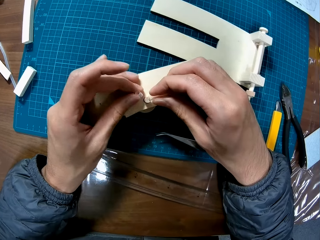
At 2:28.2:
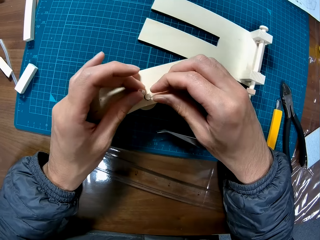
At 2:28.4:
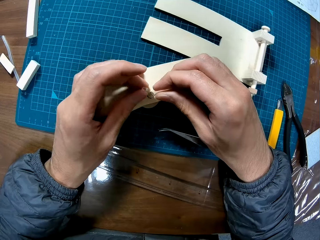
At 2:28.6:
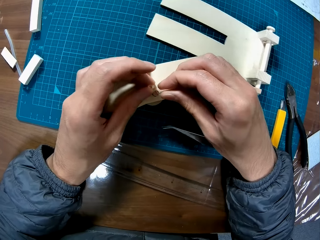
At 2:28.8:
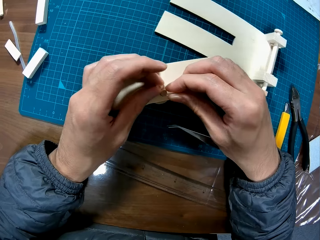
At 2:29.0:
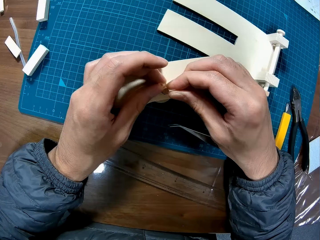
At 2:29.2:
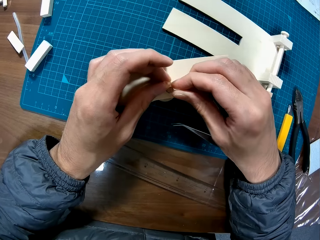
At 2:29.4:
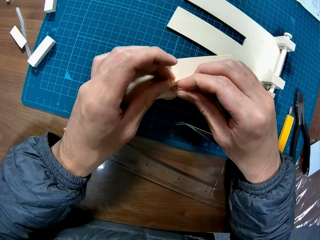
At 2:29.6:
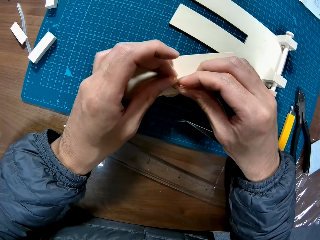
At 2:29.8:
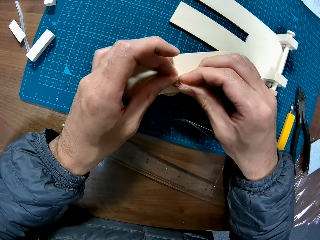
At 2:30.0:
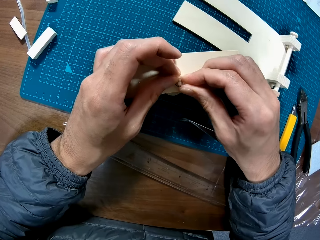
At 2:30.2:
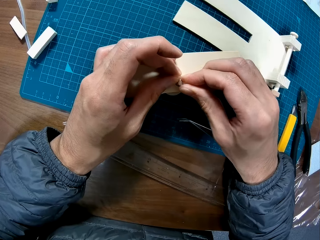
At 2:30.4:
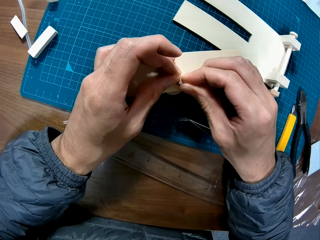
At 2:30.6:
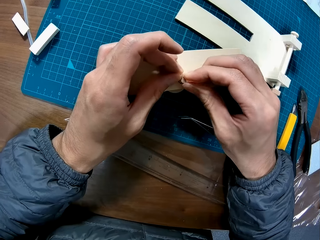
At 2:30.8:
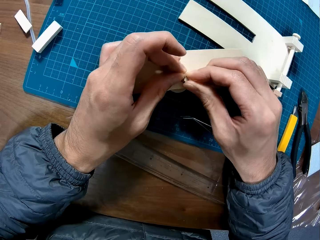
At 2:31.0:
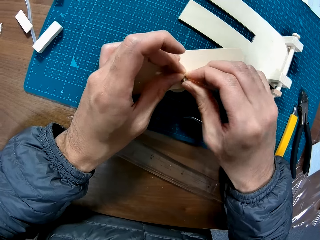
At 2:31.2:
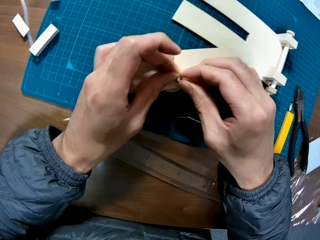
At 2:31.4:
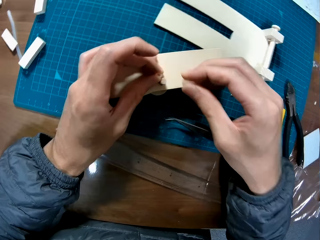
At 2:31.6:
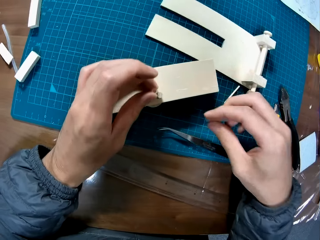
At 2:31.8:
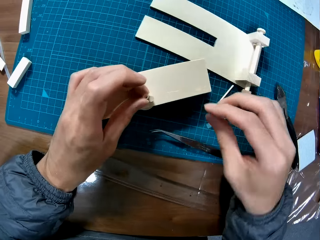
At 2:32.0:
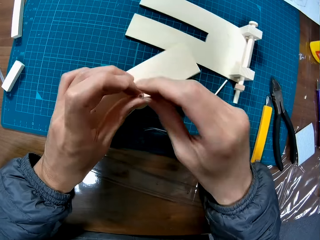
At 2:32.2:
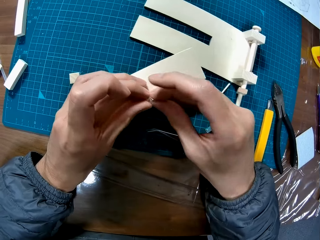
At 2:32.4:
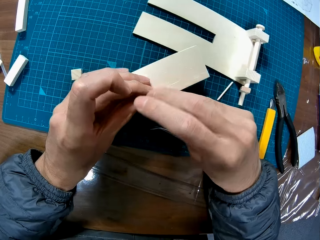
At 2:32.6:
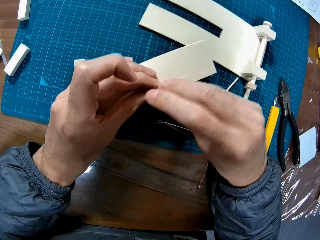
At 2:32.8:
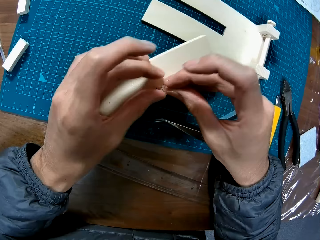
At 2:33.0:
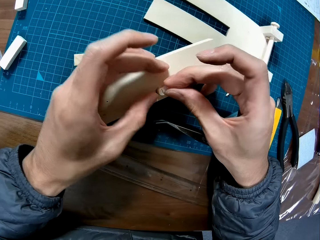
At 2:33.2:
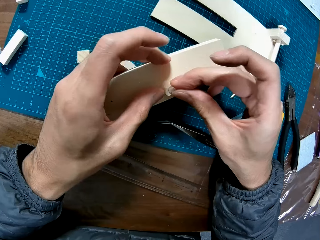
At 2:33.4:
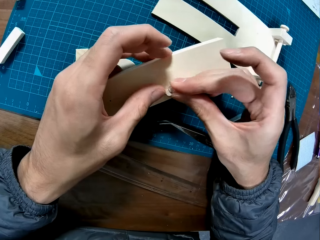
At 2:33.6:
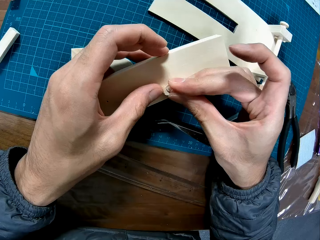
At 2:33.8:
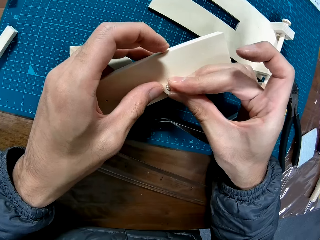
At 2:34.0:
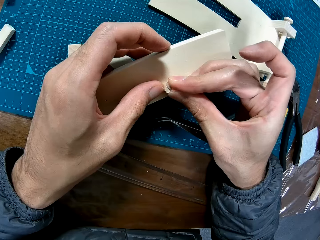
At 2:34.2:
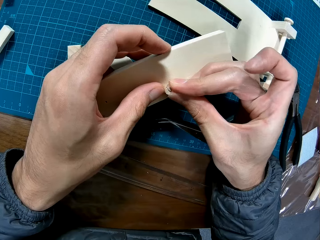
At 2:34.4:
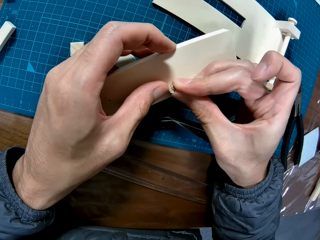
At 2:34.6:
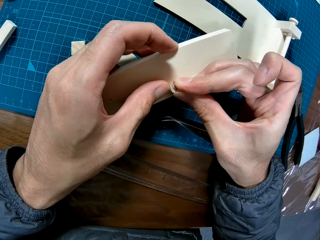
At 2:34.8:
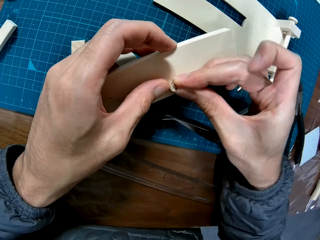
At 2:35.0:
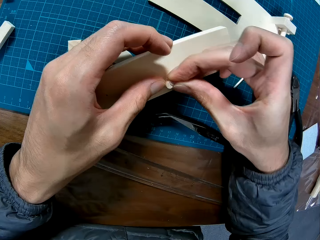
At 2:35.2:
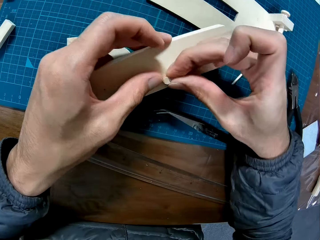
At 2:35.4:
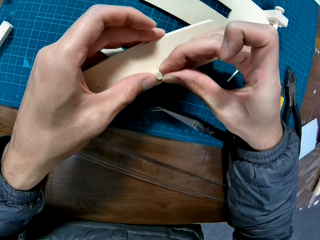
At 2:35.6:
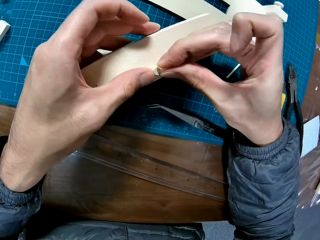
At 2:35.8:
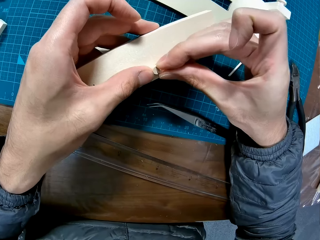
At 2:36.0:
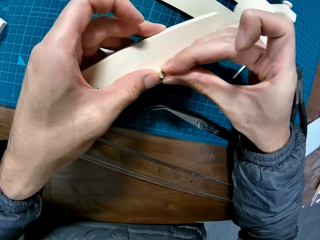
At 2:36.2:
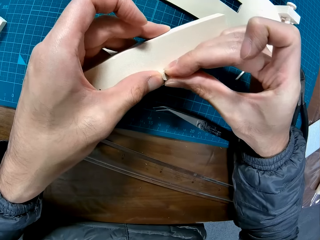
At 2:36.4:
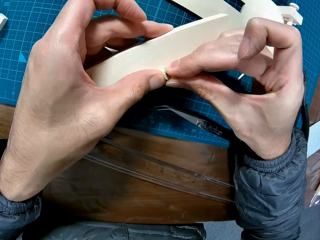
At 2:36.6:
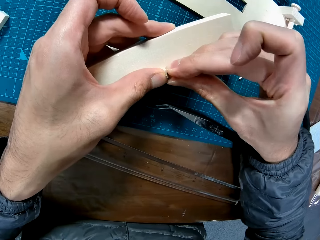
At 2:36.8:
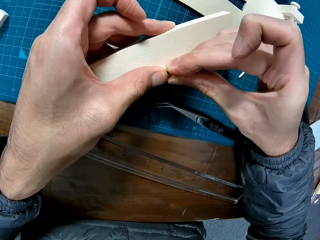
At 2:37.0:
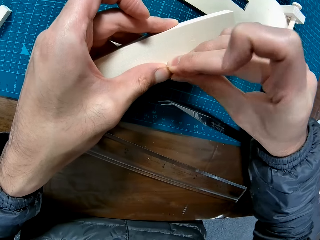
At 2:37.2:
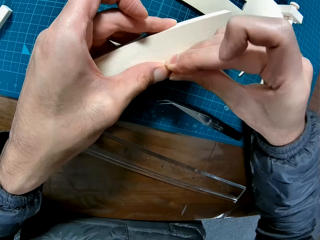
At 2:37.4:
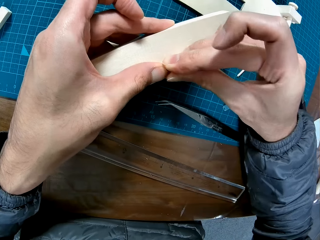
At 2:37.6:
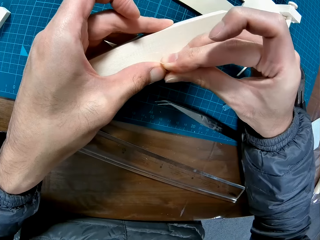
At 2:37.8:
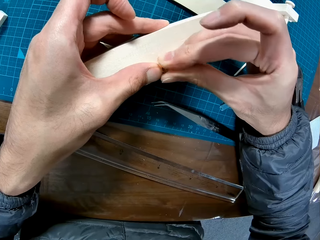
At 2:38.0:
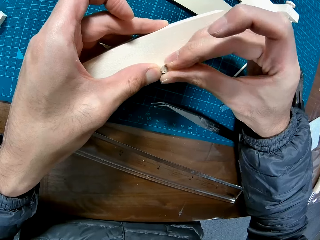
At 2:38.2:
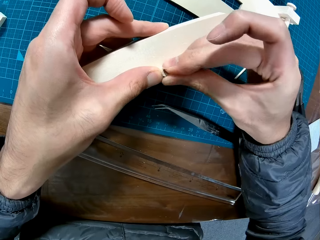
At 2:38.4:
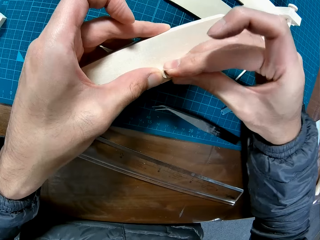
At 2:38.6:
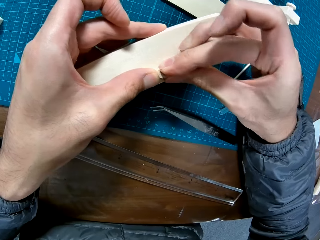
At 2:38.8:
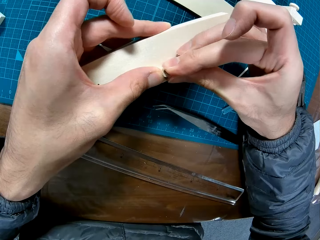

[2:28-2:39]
The camera wearer drops the transparent rubber tube on the table. He pushes the piece of transparent rubber tube on the wooden frame with his hands. He attempts to fix something on the modelling material.

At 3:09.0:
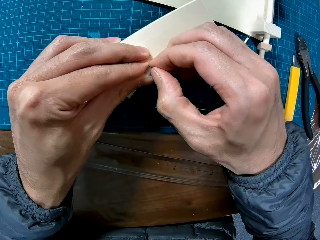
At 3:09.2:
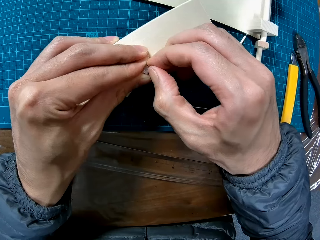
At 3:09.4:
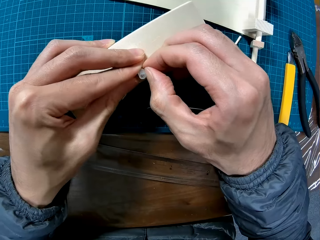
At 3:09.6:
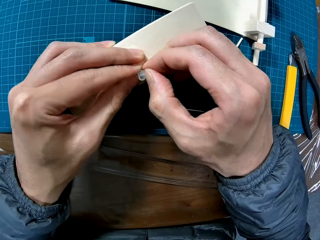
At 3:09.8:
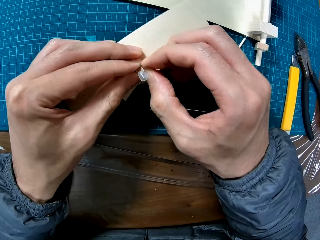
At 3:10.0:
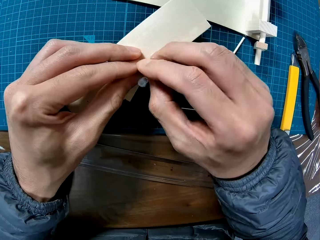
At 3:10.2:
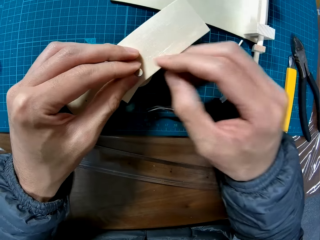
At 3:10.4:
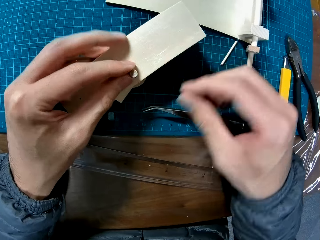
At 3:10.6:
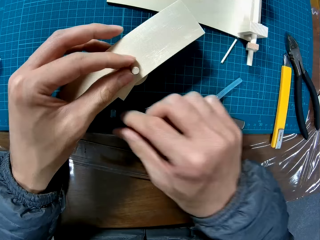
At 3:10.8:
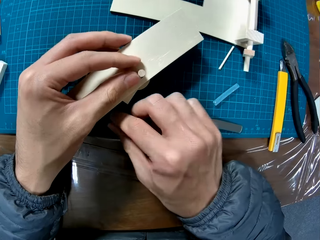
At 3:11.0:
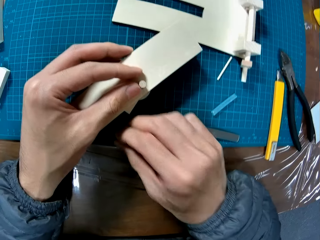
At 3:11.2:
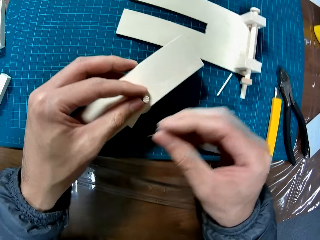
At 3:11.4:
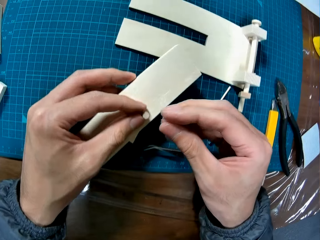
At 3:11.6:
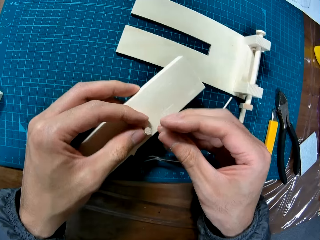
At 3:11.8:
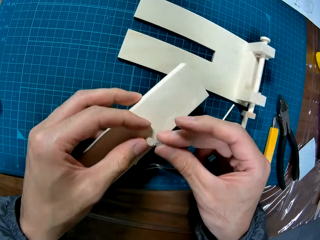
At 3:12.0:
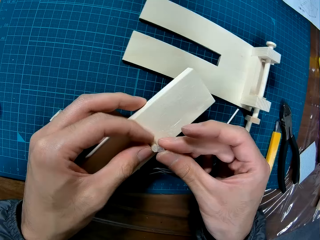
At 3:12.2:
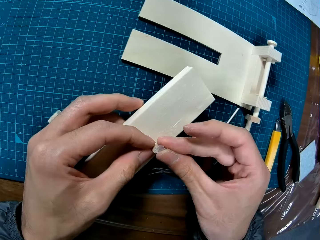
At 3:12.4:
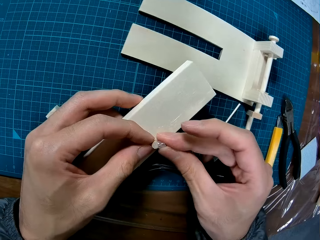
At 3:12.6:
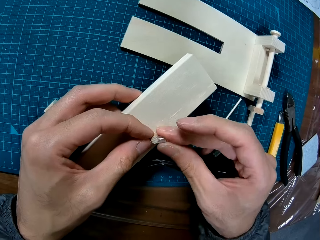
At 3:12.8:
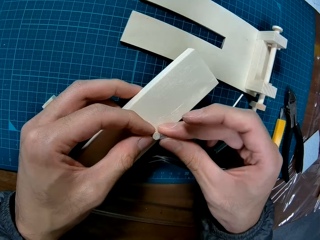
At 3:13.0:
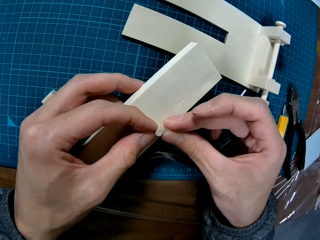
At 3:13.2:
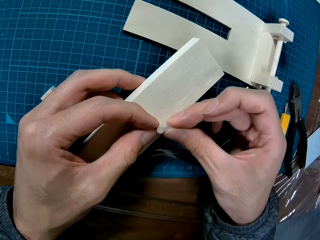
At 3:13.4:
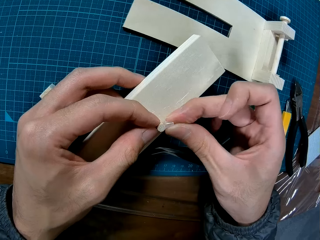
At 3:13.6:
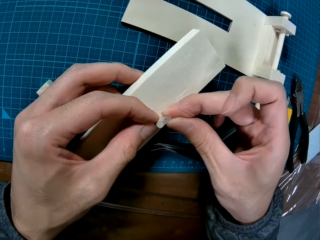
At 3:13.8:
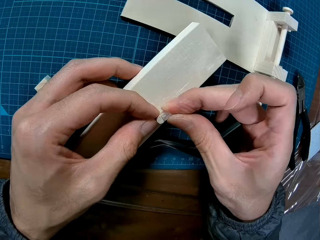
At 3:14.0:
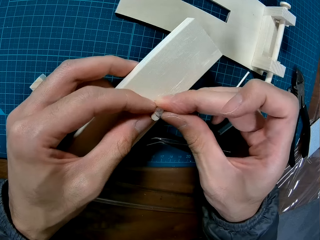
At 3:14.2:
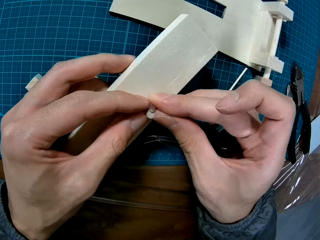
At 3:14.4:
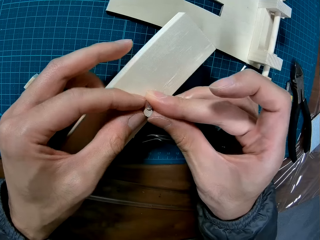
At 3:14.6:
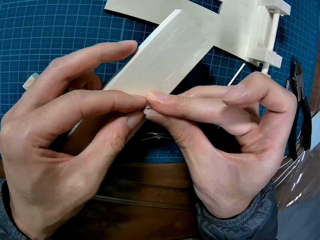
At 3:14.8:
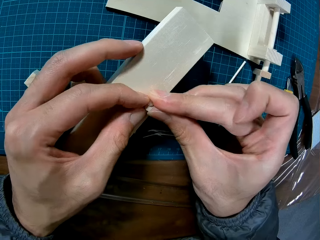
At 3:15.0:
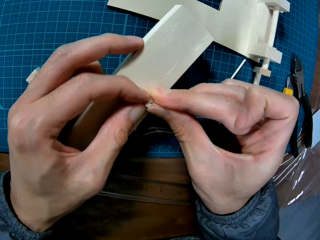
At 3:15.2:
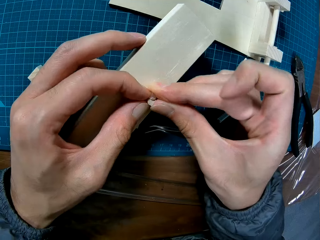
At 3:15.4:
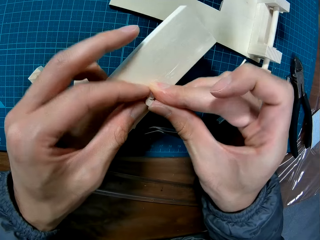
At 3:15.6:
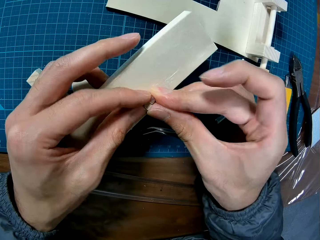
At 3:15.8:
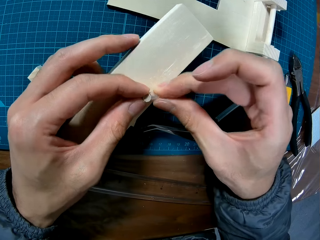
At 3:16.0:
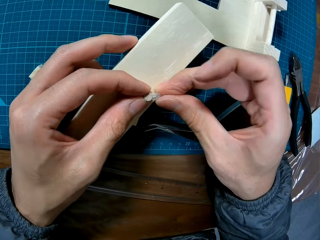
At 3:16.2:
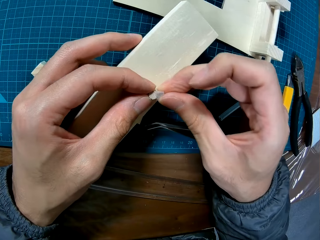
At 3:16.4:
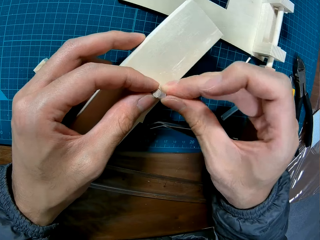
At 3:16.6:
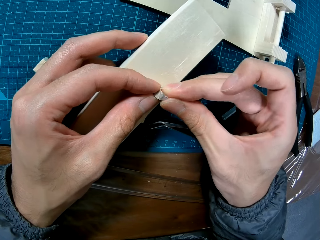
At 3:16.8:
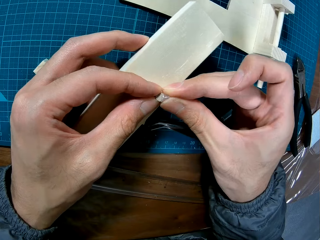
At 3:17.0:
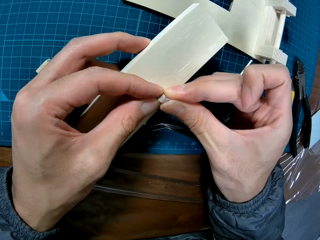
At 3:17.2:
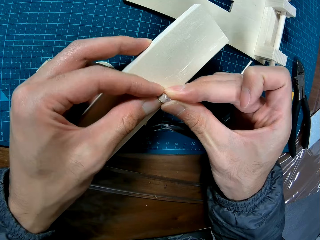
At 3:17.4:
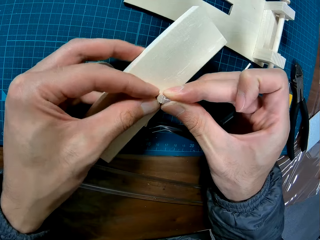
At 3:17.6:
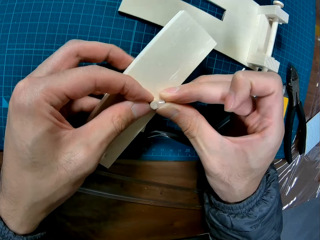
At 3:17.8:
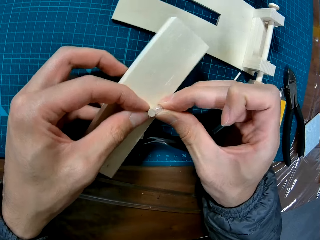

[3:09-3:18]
The camera wearer drops something. He holds the wooden frame with his left hand. He picks up the piece of transparent rubber tube from the table. He pushes the piece of transparent rubber tube on the wooden frame with his hands. He attempts to fix something on the modelling material.

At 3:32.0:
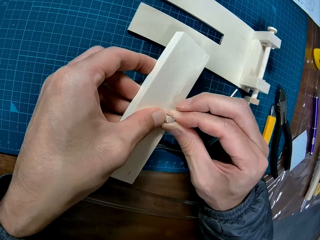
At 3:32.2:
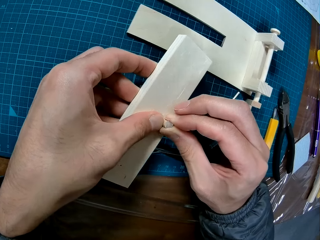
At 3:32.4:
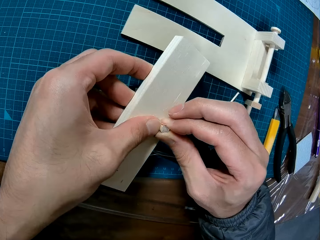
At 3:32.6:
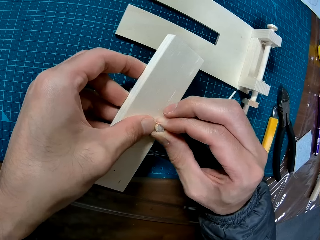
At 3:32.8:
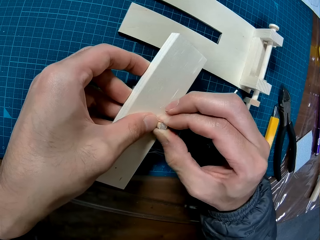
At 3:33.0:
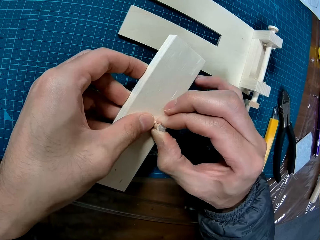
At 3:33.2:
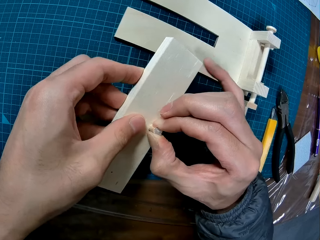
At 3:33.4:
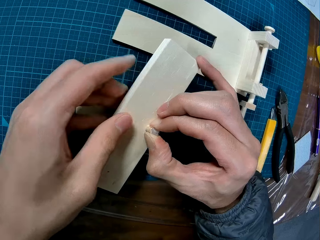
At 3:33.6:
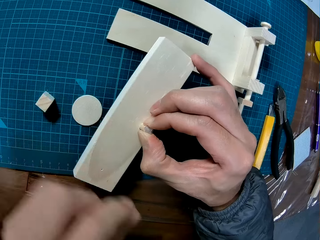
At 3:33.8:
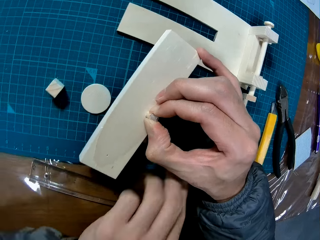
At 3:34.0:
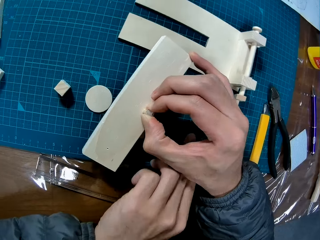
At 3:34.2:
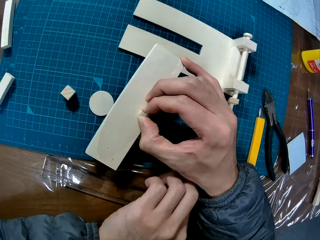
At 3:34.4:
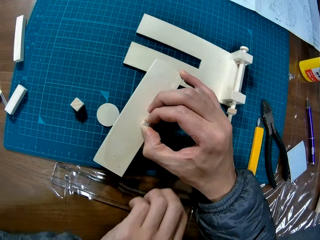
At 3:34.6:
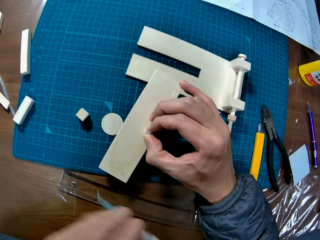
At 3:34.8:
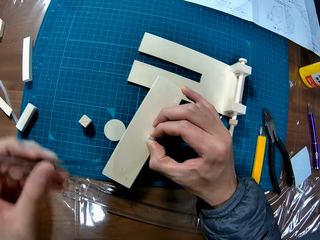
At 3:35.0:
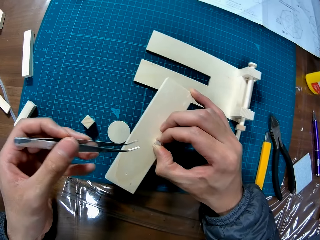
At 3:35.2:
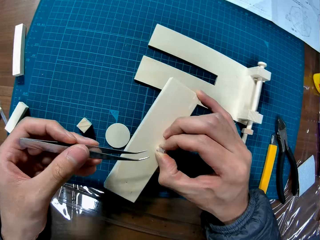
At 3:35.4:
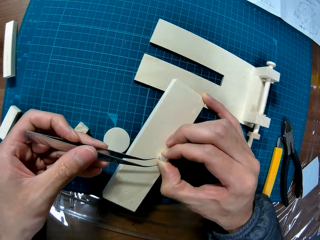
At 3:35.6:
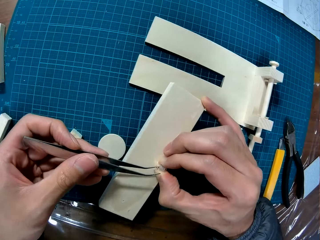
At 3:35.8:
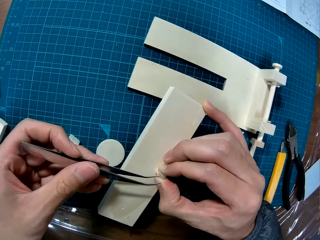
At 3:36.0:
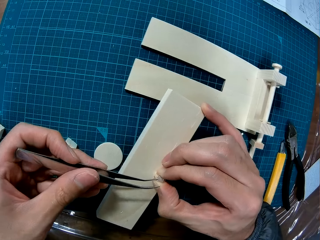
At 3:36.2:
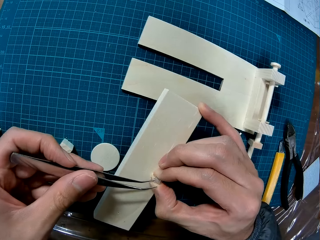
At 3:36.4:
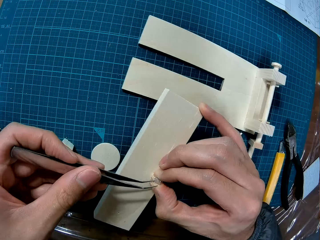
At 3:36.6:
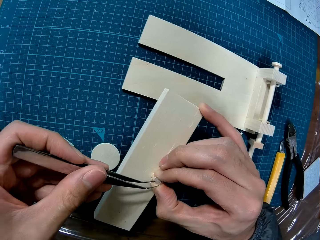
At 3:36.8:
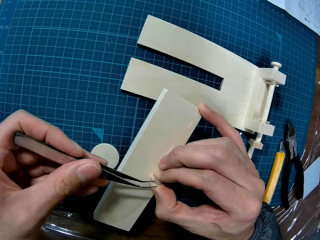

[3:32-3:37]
The camera wearer picks up the pair of tweezers with his left hand from the table. He attempts to fix something using the tweezers.
